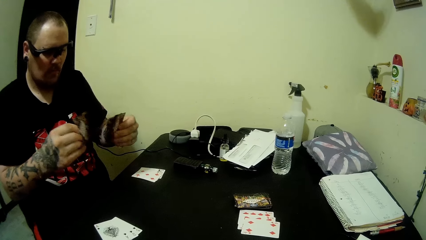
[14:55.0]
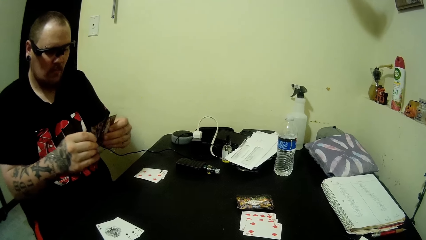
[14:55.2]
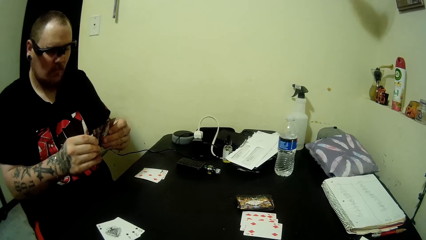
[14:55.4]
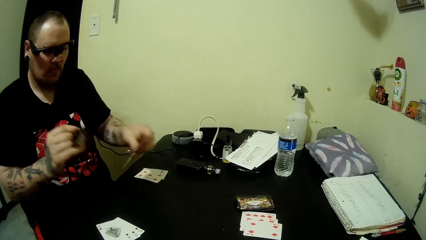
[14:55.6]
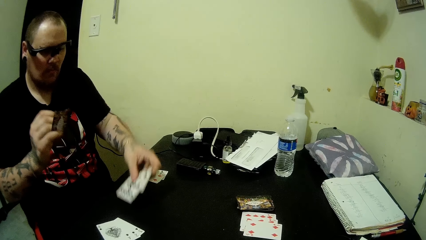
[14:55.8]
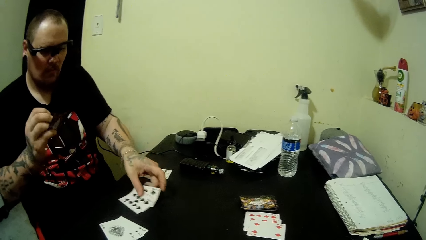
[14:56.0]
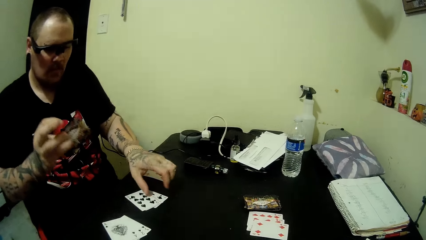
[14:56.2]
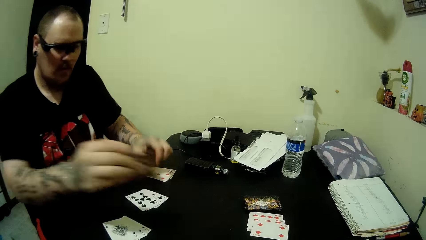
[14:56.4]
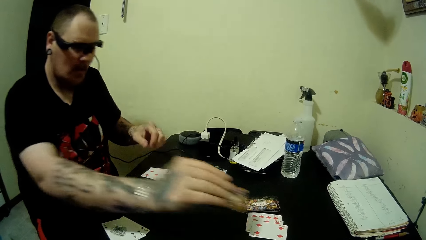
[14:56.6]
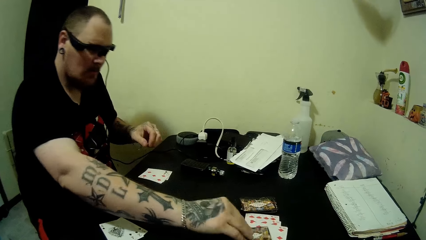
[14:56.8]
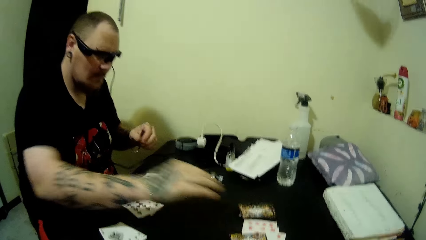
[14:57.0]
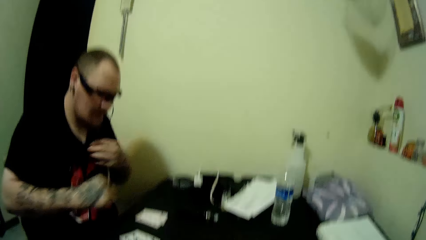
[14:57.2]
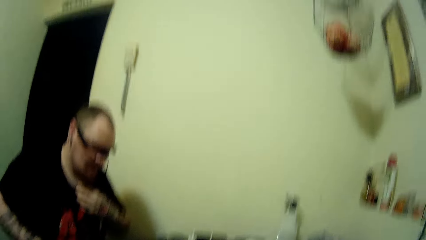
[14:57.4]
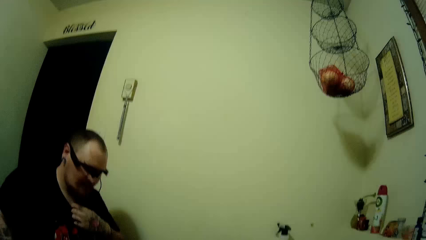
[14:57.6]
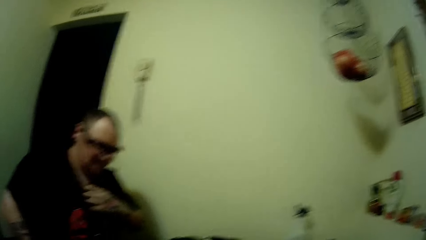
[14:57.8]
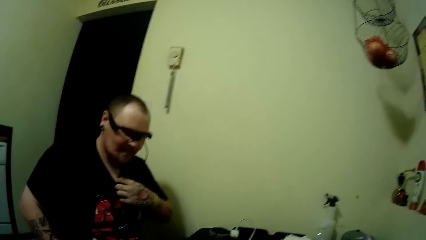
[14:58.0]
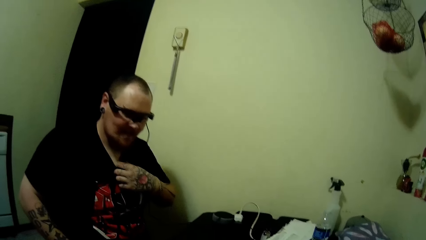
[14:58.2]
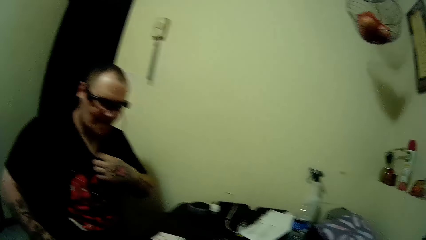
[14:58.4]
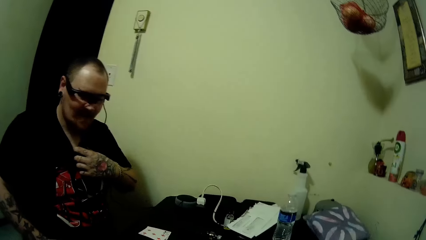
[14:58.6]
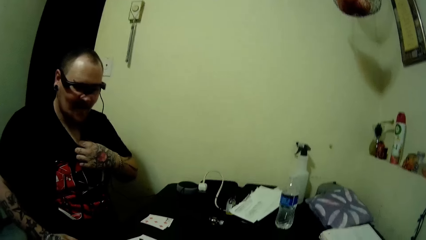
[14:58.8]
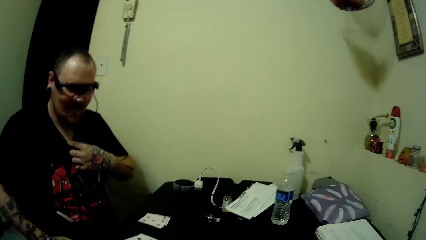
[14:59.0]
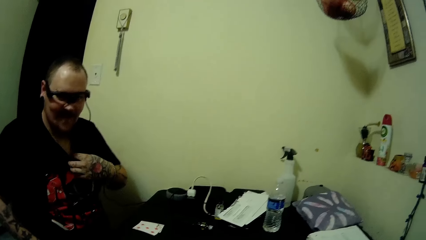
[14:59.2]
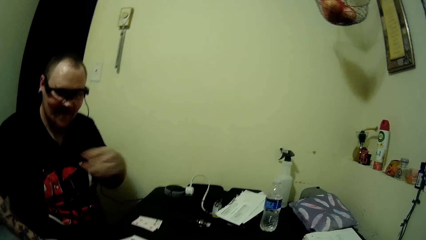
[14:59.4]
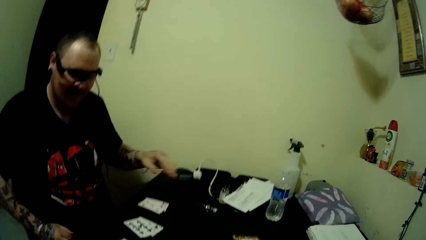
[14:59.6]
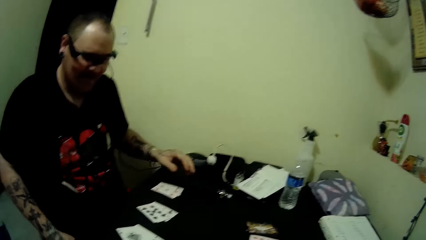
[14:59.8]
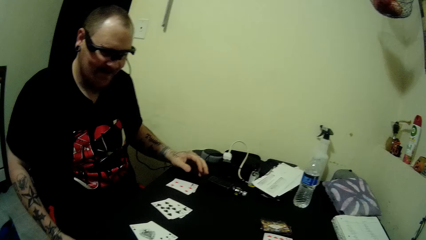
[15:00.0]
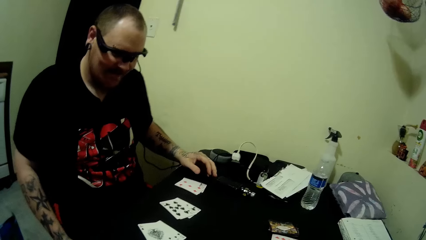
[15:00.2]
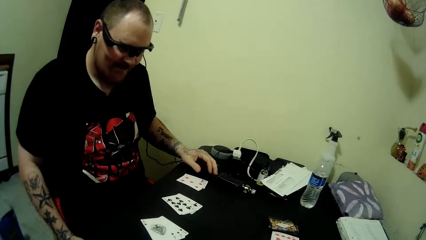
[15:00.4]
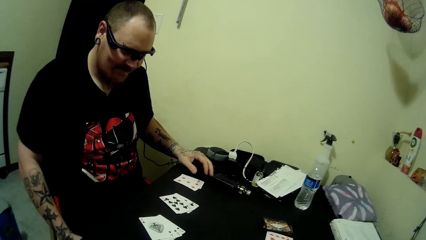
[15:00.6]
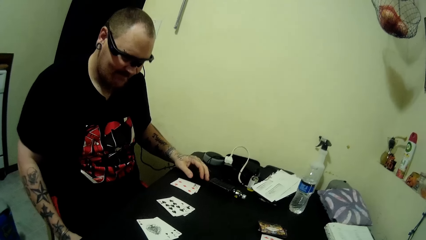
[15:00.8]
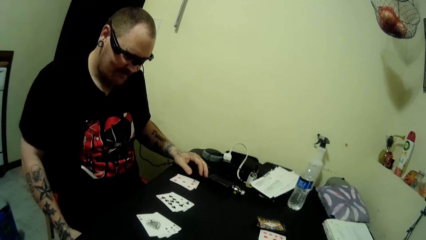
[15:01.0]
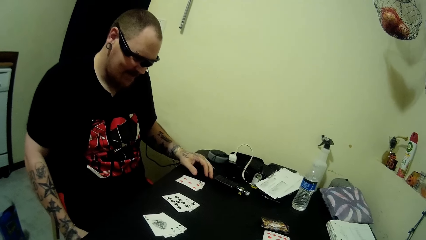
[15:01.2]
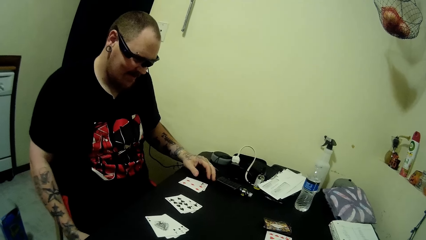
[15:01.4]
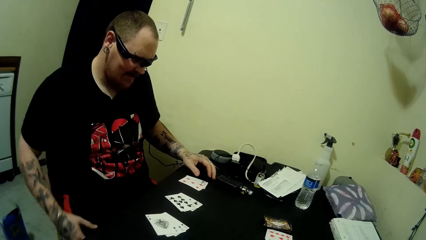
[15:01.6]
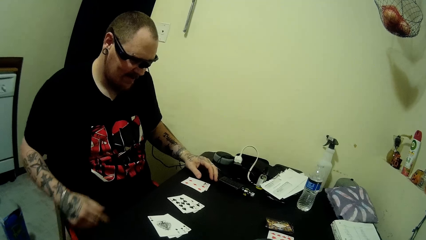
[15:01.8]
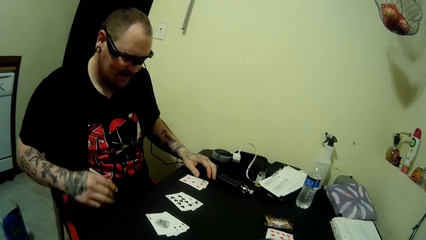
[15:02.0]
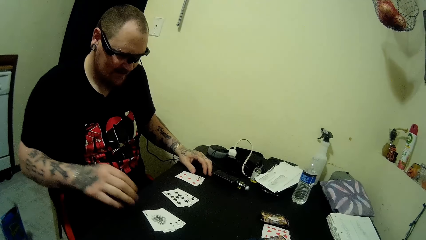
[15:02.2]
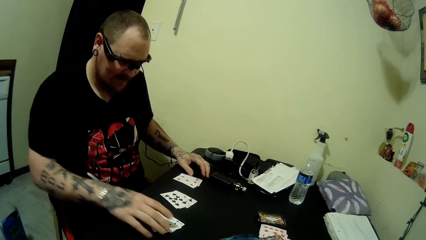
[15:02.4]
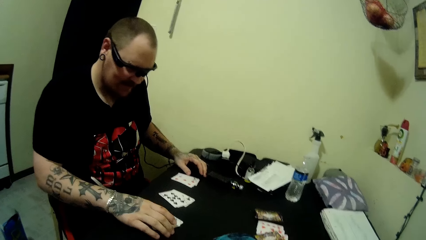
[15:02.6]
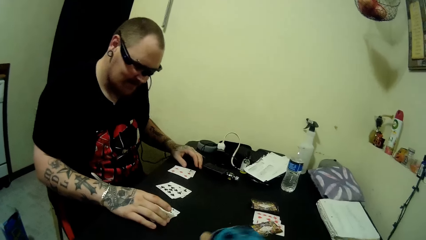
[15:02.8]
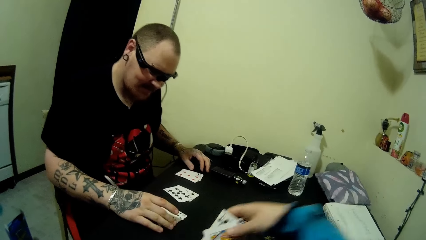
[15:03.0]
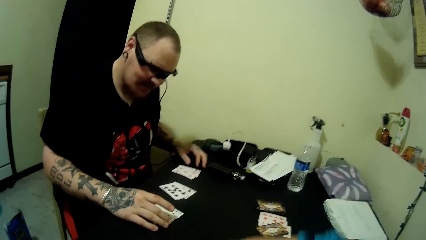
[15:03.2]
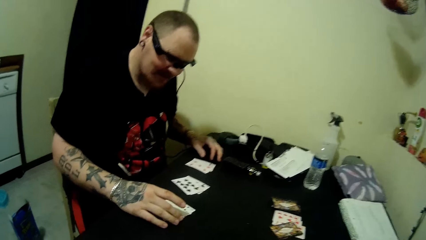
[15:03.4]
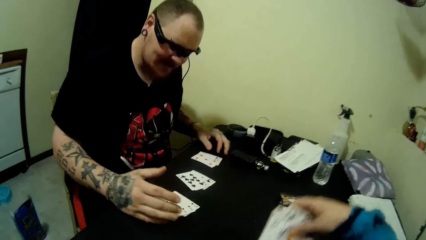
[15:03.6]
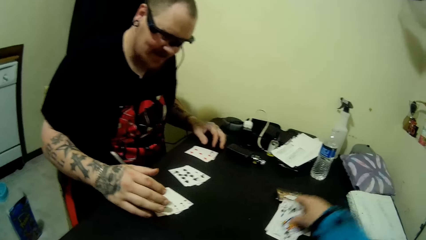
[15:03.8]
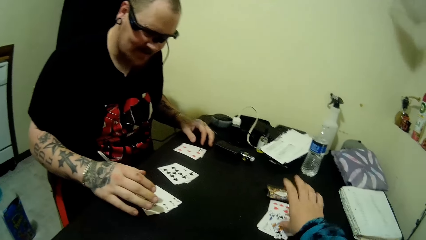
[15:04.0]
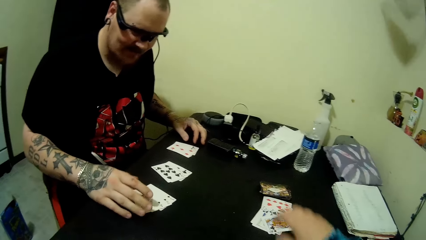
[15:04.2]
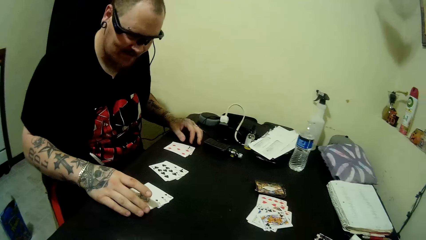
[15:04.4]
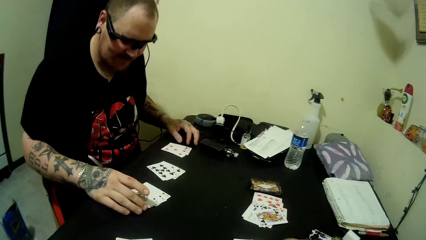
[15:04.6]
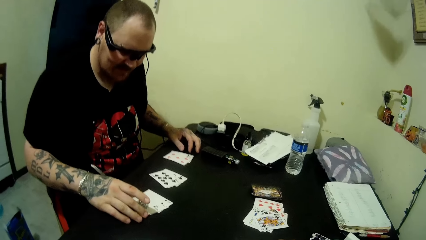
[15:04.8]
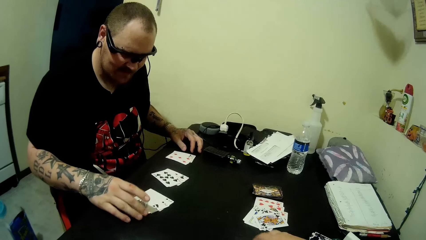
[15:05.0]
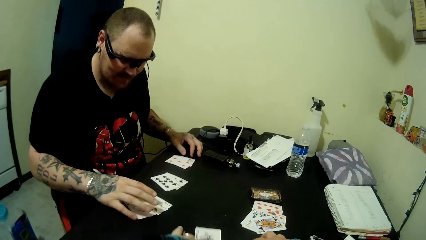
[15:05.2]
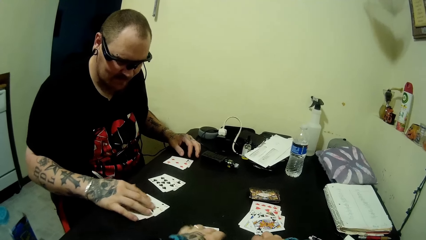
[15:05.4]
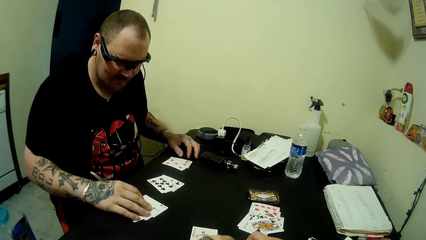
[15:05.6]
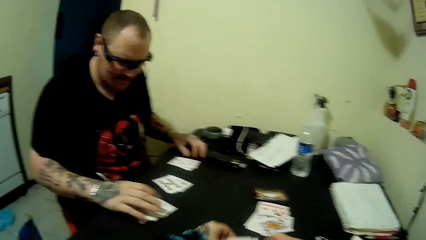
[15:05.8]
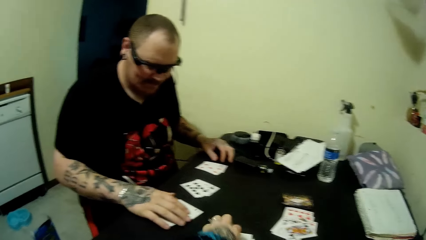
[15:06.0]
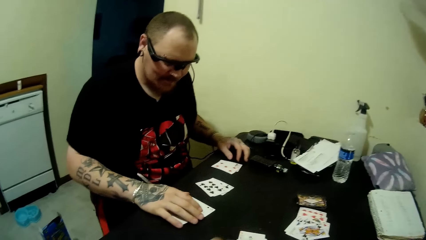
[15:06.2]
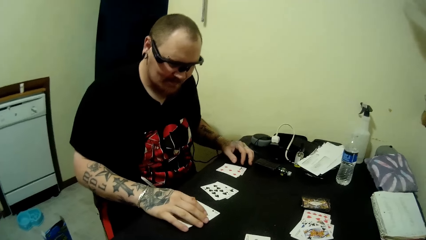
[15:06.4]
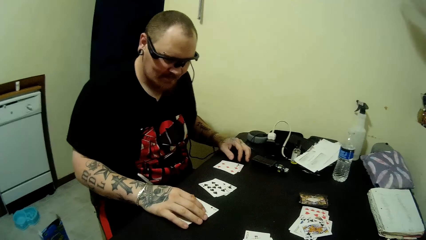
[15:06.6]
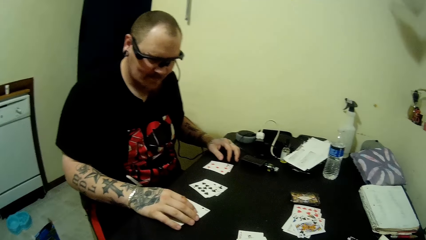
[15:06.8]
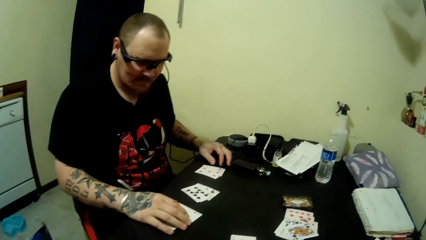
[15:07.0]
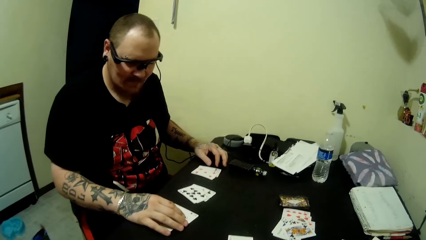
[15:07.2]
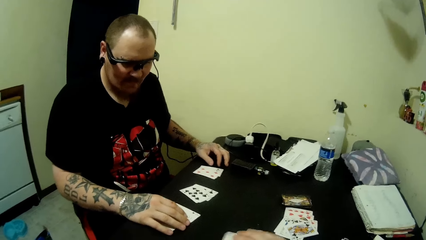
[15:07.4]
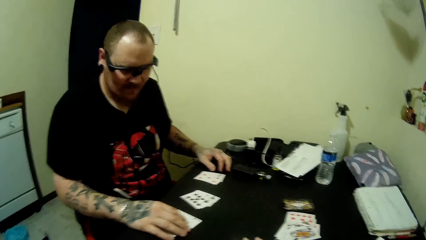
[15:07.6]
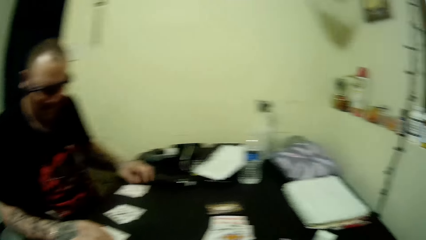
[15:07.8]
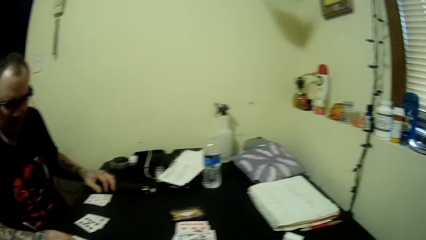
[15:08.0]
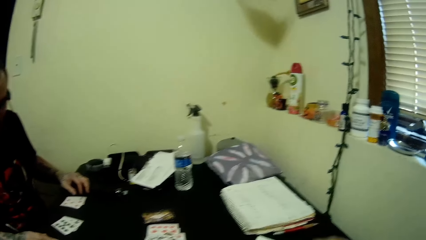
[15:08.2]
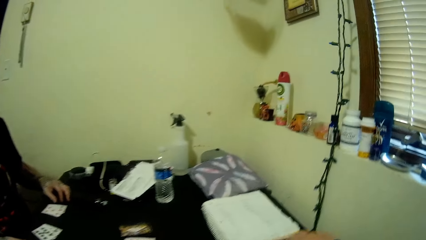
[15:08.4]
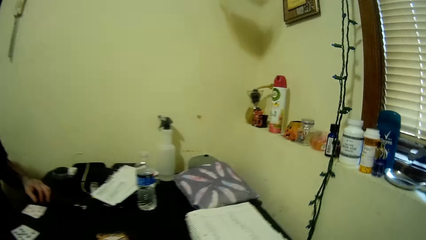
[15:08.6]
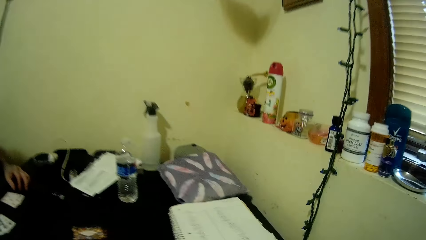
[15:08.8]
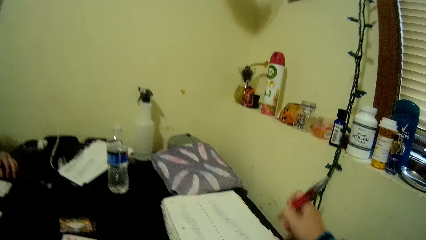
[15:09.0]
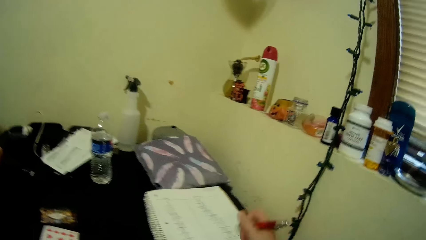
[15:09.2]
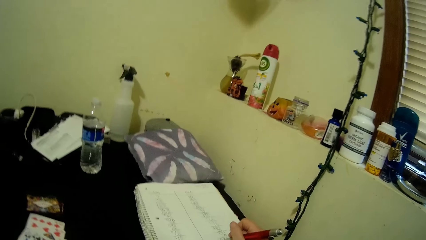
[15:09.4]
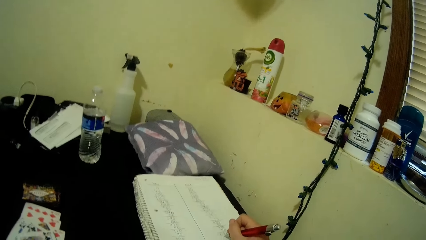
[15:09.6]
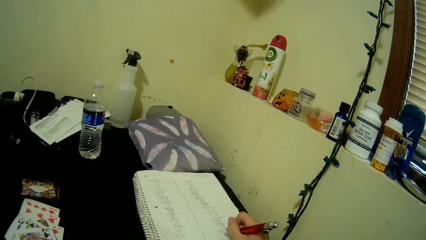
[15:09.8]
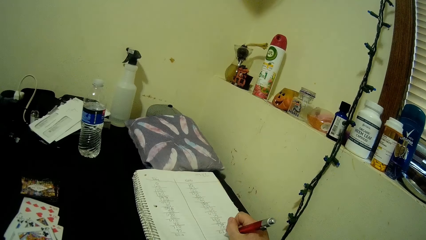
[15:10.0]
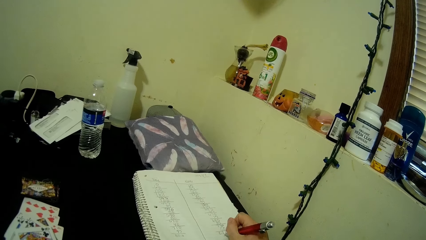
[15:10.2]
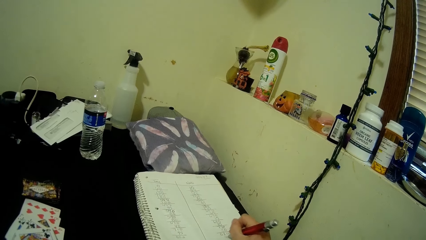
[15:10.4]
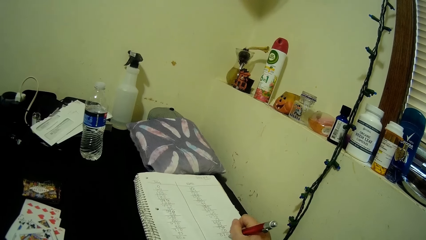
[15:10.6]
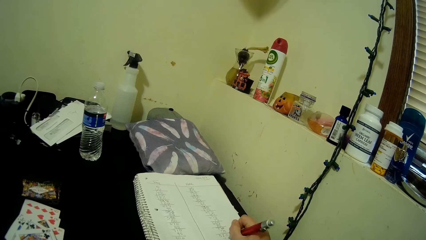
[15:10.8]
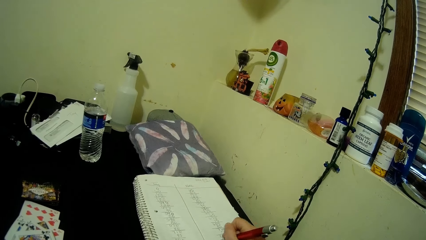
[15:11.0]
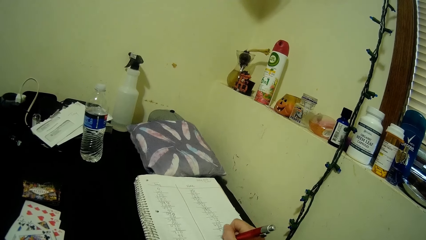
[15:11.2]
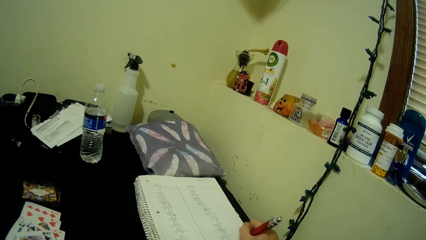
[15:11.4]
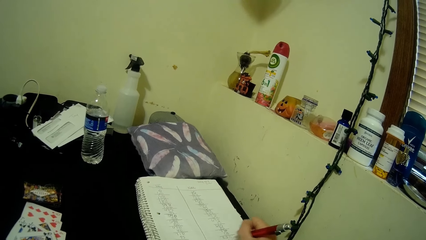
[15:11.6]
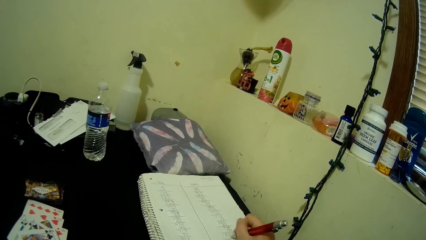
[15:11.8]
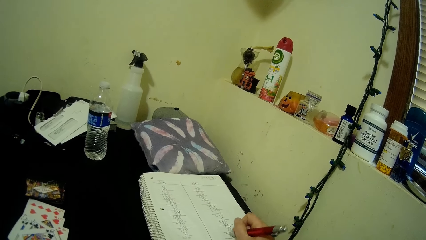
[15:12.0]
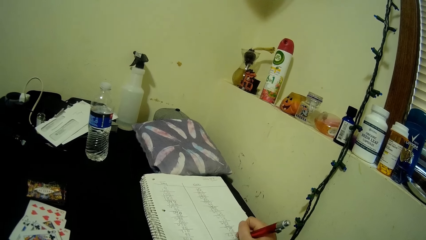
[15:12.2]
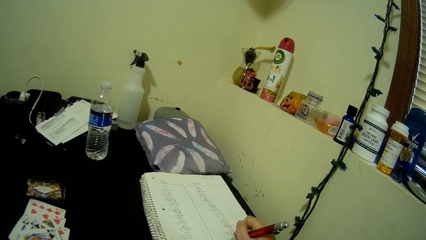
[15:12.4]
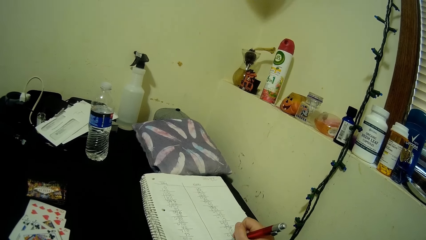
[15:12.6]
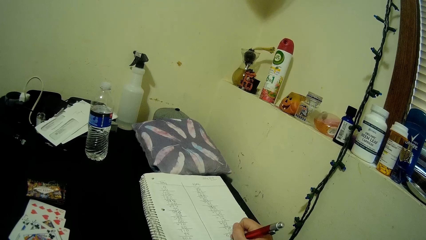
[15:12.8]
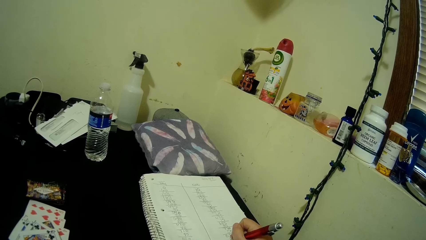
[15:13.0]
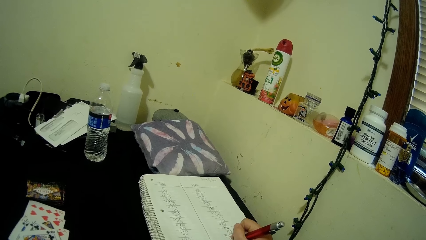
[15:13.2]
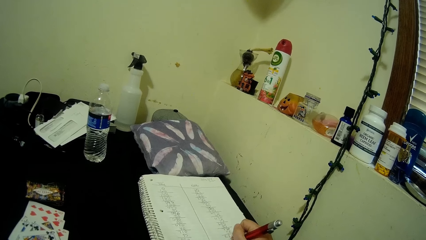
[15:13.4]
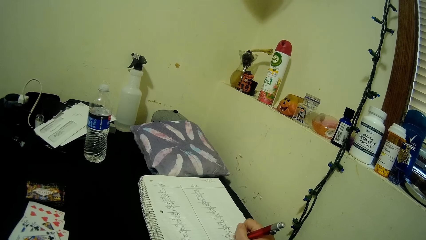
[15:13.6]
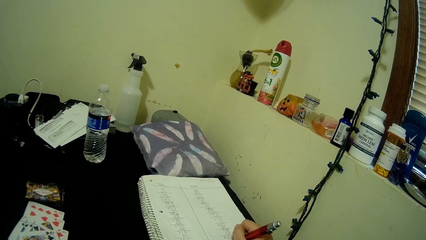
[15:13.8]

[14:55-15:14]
A man puts down some other cards on the table. The man drops a card on the table. The camera wearer converses. The man rubs his hand on his body. The man takes the play card. The camera wearer takes the play card. He drops some cards on the table. He moves the play card. He picks up a pen on the table with his right hand. He writes on a book on the table with the pen.
